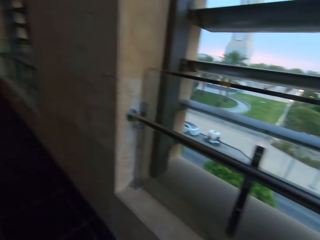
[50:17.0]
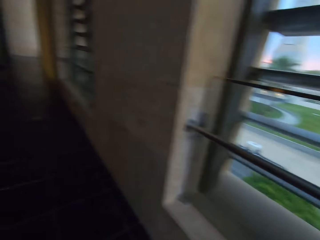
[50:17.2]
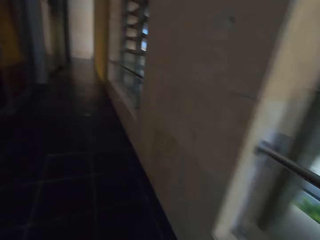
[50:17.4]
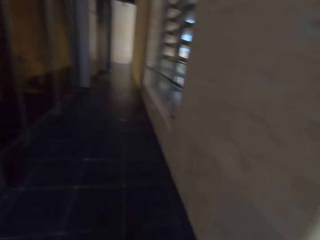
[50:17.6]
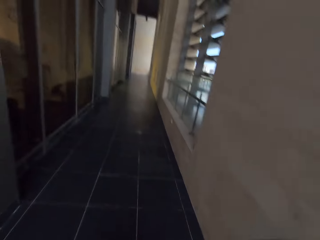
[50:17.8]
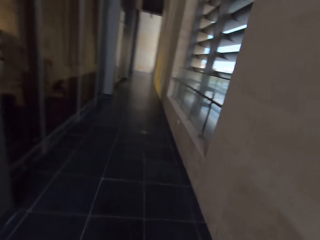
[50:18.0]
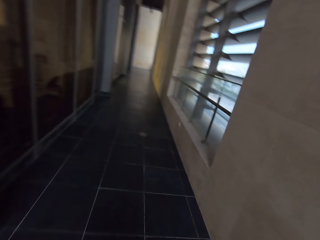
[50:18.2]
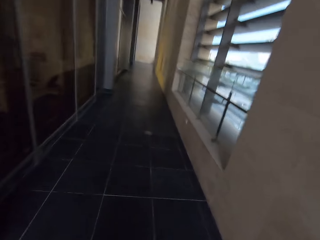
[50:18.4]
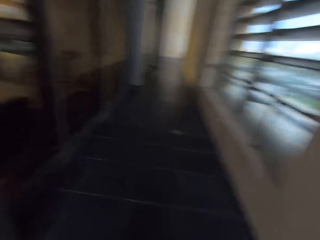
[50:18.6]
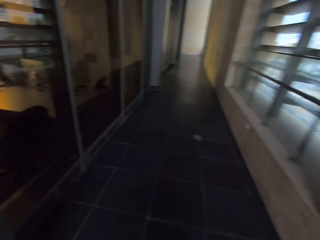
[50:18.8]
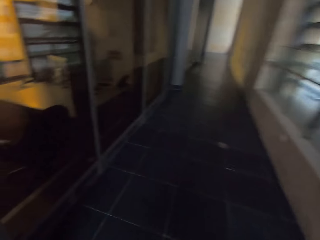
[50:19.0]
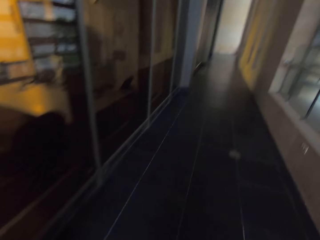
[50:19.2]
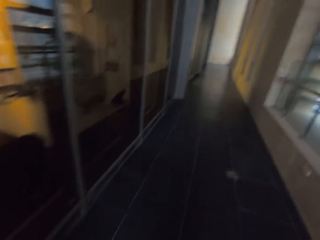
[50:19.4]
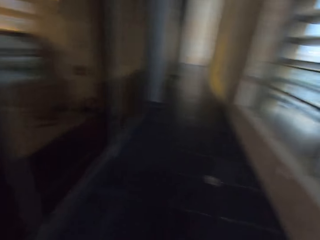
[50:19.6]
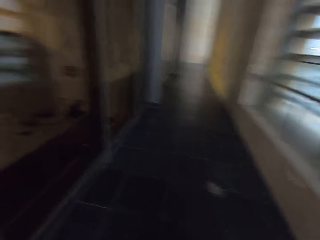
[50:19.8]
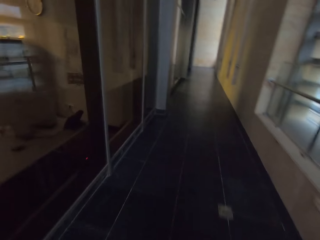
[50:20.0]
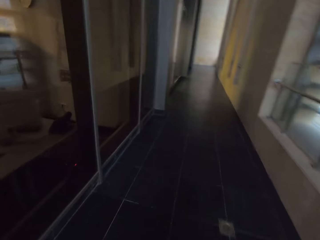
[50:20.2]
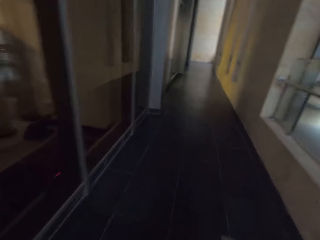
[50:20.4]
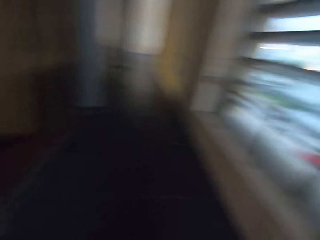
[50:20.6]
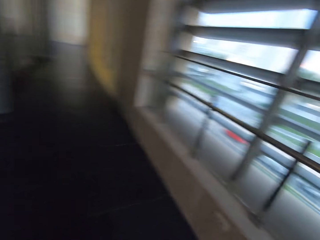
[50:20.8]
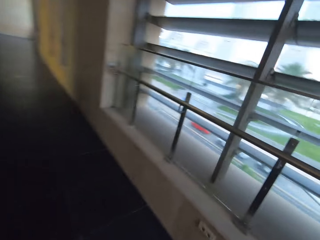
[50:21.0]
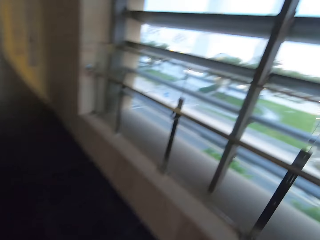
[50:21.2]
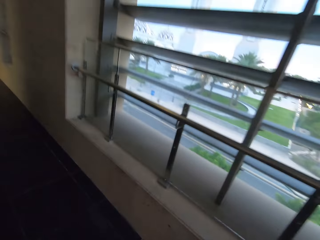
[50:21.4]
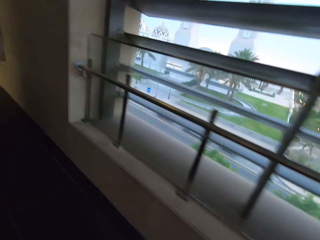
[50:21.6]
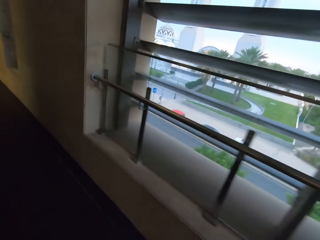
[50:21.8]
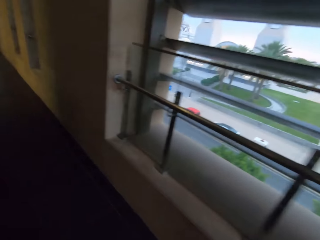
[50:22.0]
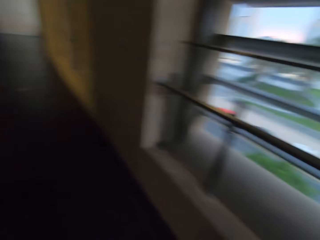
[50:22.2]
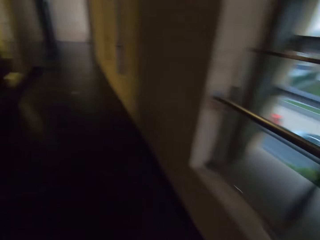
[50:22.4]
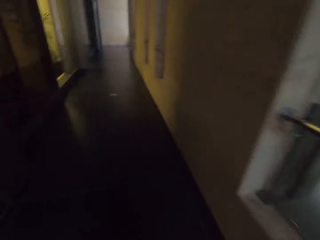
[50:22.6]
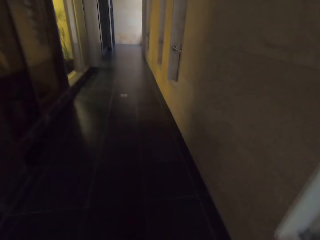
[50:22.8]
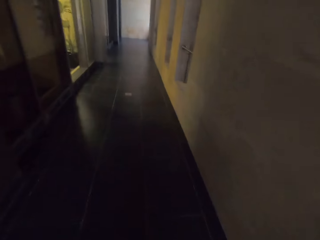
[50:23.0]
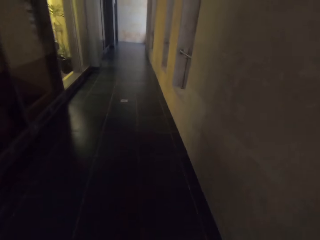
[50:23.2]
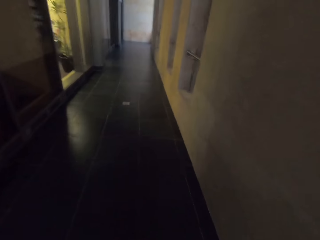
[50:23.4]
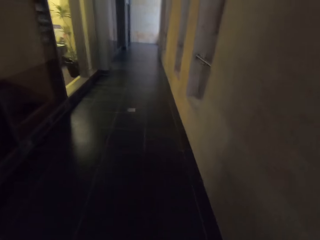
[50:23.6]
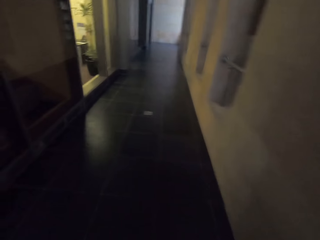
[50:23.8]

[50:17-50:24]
The camera wearer walks around.

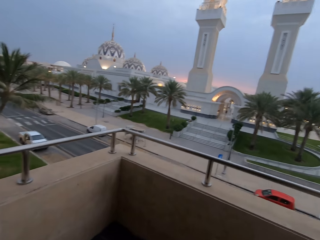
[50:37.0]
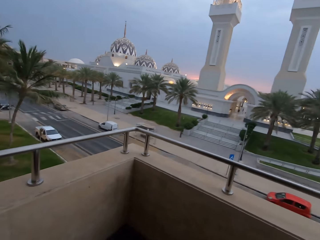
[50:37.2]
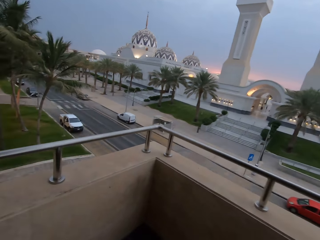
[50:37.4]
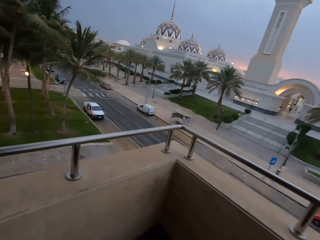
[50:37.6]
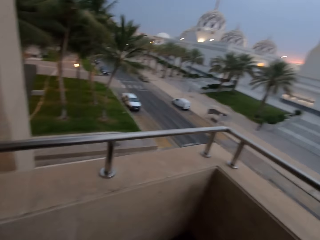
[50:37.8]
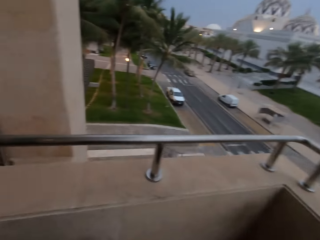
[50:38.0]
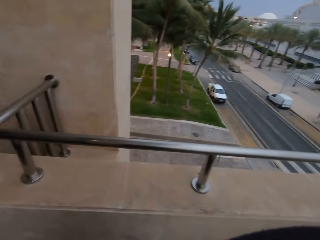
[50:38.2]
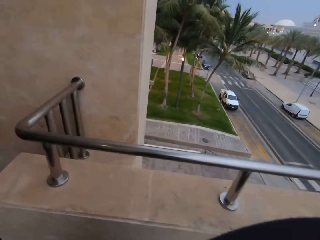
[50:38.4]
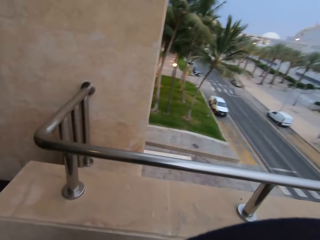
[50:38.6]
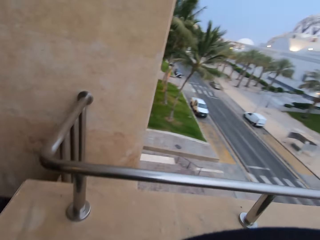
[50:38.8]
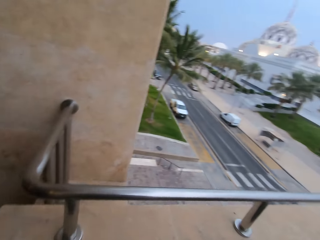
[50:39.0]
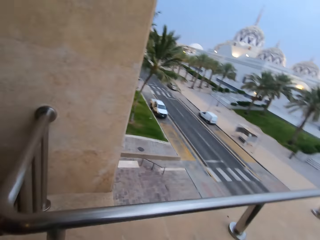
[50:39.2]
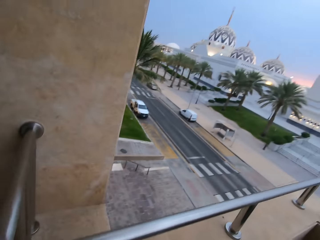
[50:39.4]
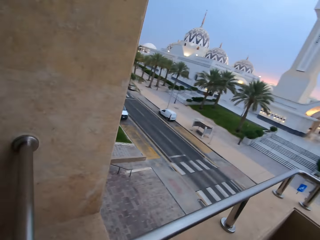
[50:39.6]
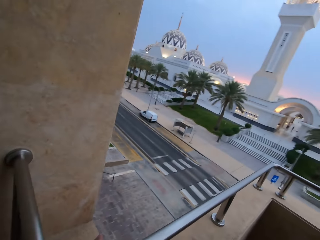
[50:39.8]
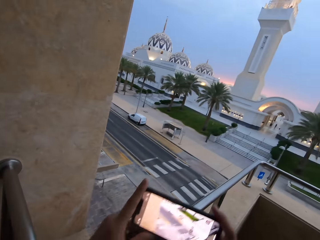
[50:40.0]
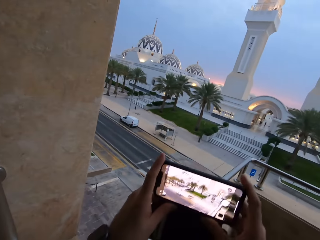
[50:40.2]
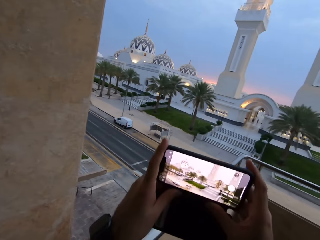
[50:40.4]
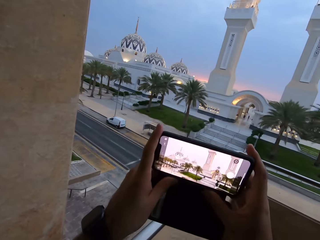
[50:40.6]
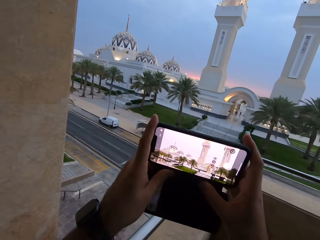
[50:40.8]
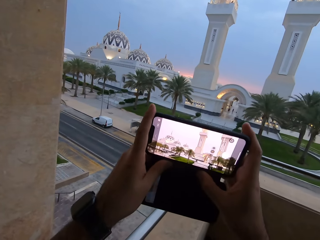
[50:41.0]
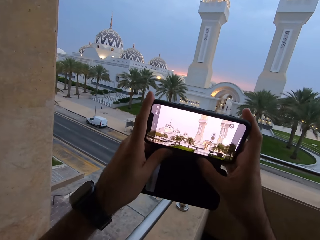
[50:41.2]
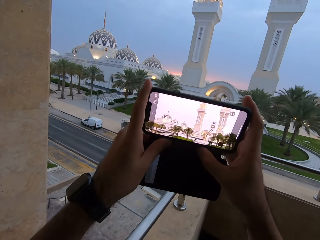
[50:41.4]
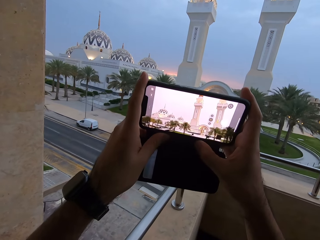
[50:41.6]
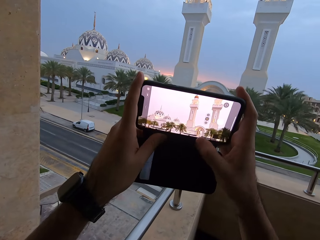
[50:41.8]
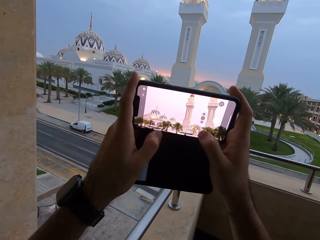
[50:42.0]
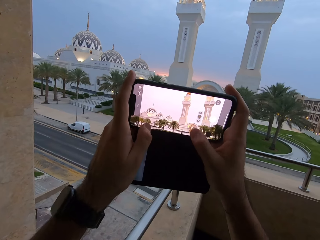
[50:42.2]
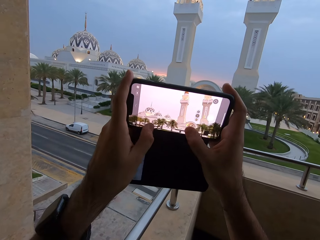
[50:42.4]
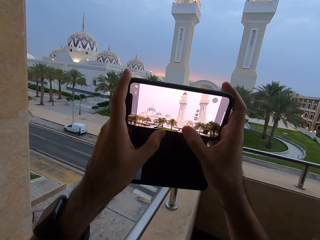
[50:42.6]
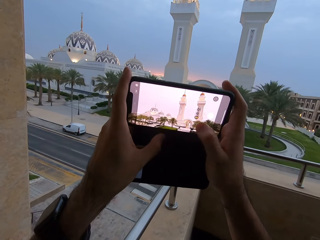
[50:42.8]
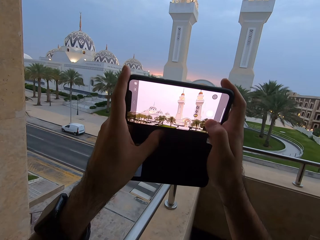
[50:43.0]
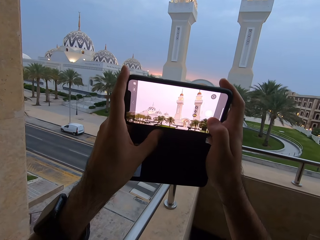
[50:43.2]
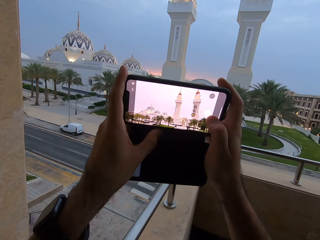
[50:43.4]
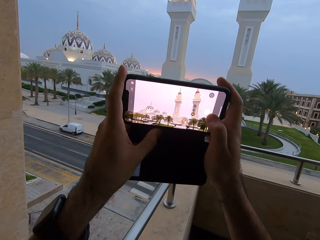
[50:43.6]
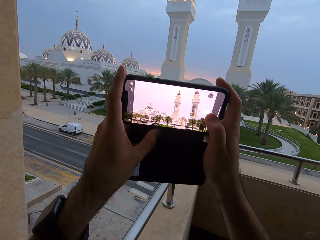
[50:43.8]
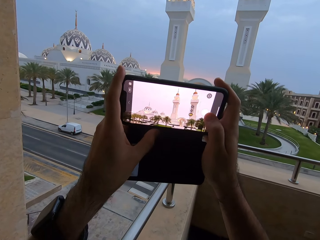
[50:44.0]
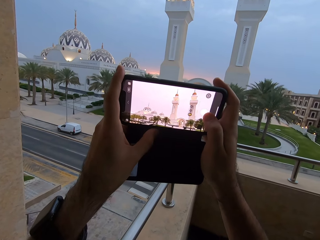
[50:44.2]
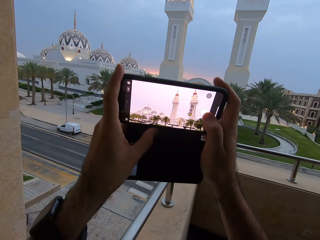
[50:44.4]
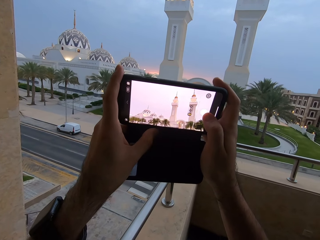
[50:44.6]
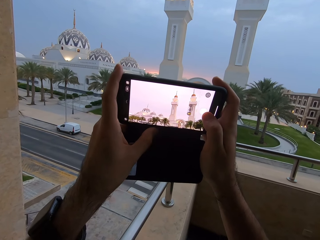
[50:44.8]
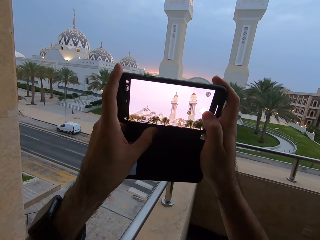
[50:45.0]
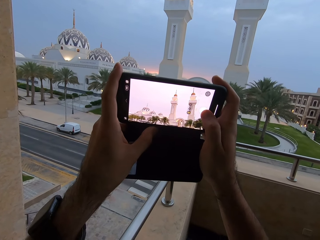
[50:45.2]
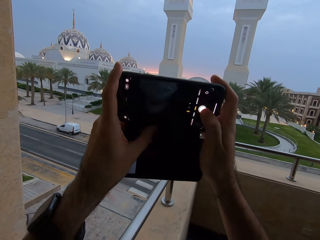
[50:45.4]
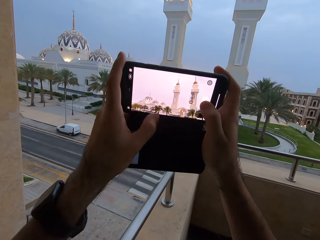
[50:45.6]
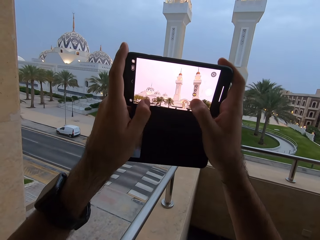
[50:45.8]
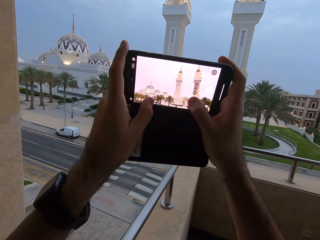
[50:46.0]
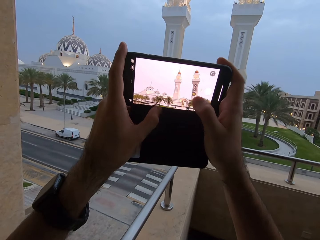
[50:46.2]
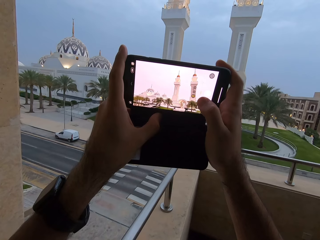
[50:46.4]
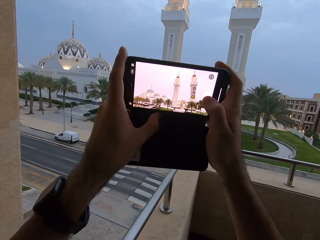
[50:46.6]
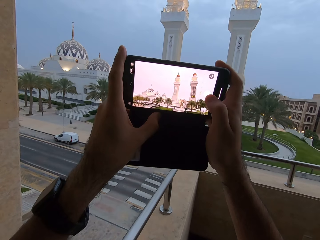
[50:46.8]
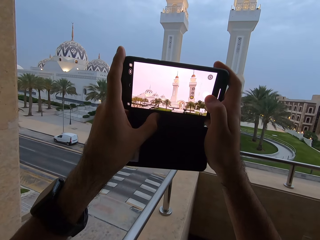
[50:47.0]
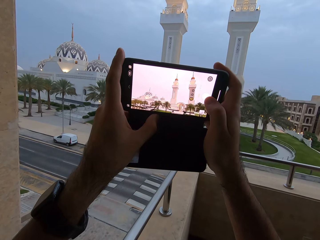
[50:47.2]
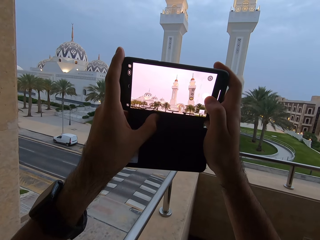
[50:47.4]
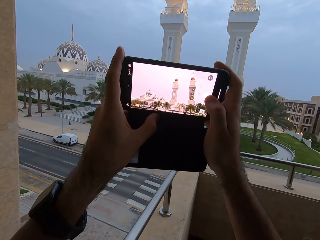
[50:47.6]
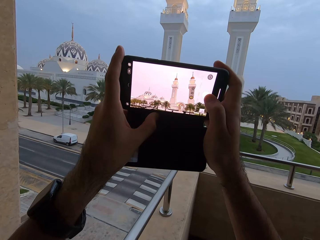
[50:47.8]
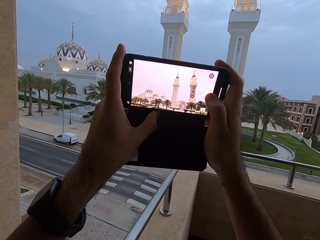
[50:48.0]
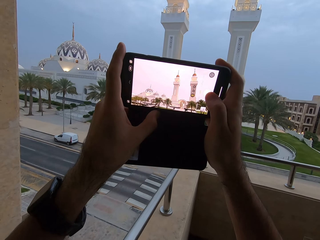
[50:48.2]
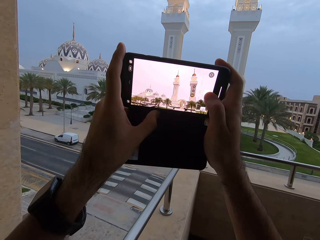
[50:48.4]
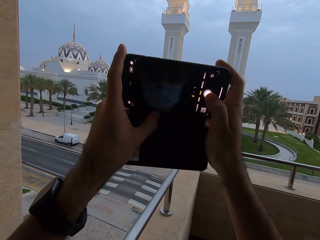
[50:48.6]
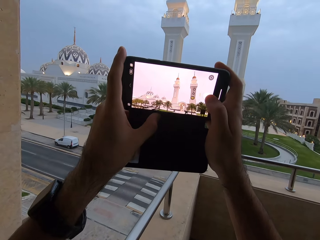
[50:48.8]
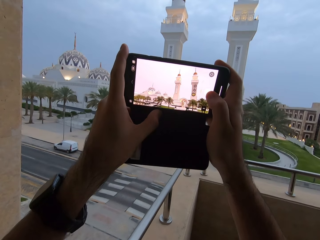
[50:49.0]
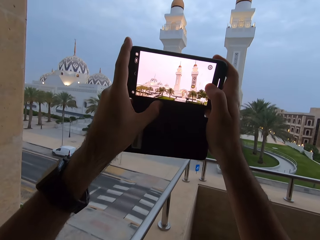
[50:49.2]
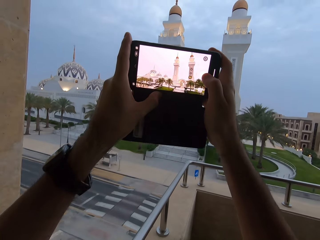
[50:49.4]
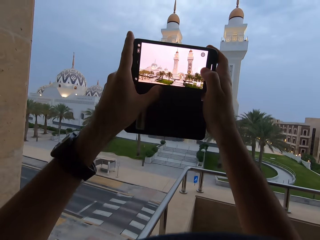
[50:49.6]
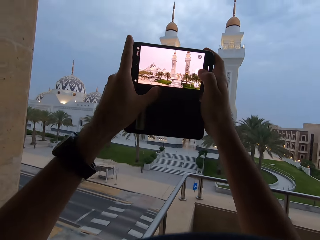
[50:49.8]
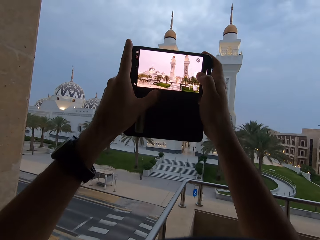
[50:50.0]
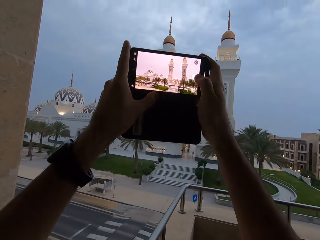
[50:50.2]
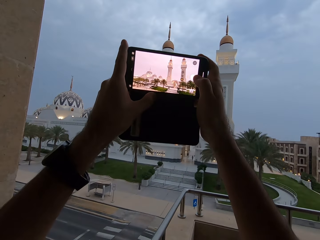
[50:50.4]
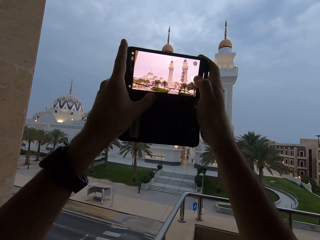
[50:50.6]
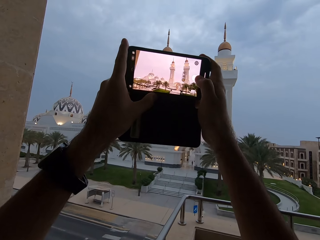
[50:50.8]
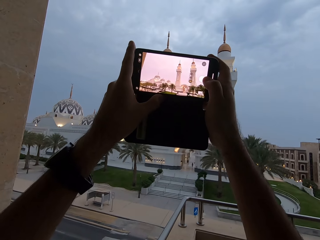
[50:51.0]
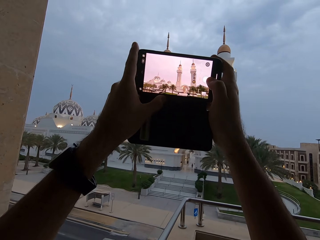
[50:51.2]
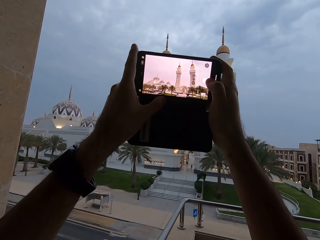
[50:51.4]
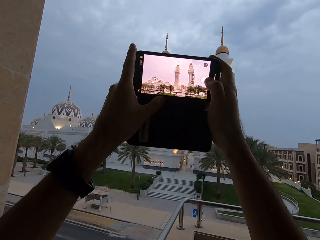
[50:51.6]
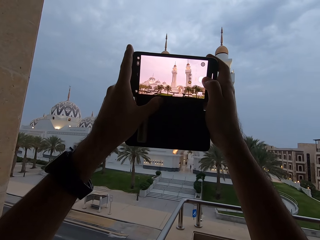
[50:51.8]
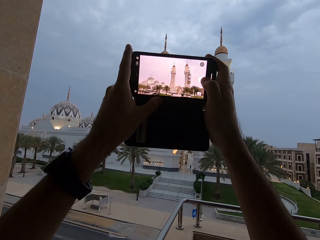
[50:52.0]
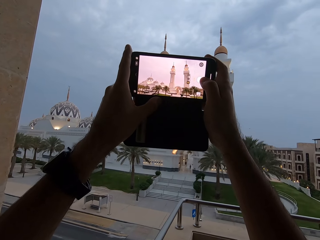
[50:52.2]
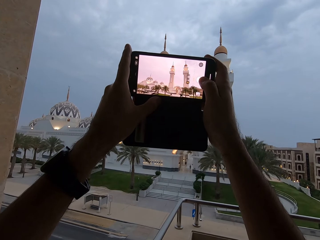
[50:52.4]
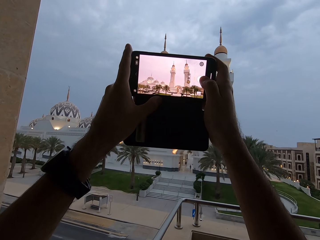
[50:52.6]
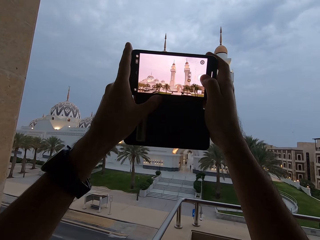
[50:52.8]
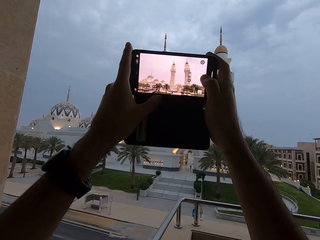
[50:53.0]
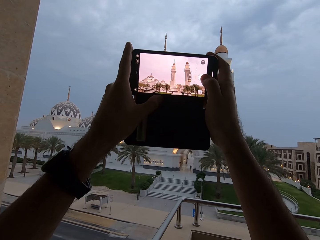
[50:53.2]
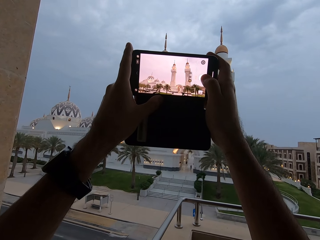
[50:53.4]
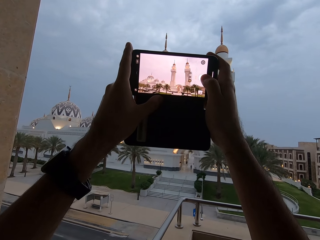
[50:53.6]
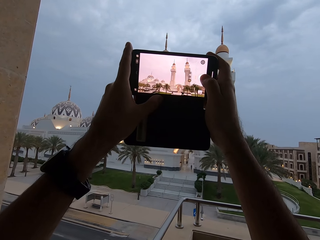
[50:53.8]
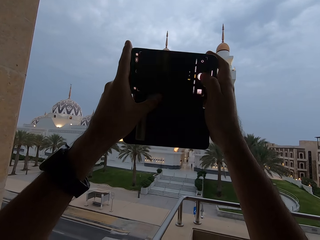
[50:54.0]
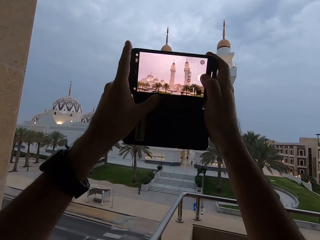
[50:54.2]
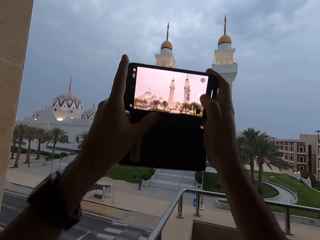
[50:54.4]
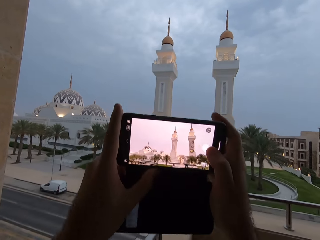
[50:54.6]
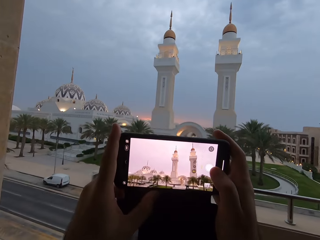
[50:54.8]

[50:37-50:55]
The camera wearer looks around. They operate a phone. They take pictures from the balcony.
